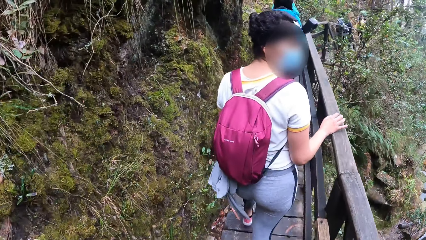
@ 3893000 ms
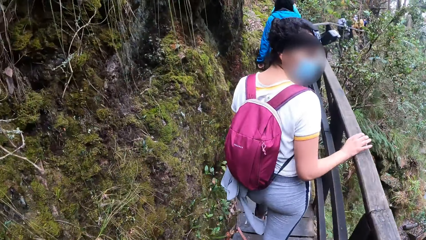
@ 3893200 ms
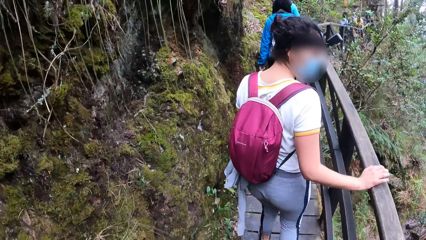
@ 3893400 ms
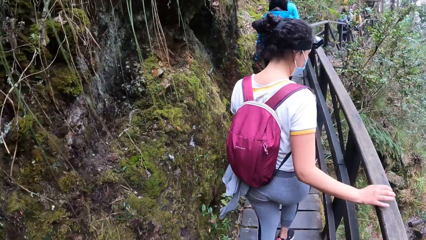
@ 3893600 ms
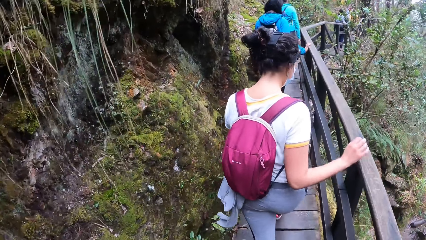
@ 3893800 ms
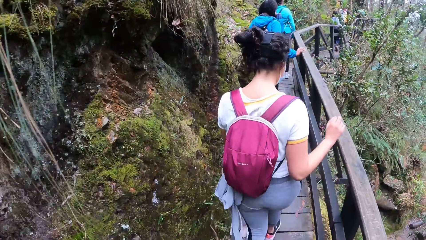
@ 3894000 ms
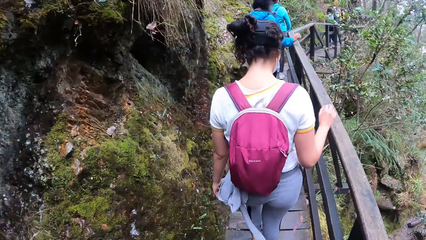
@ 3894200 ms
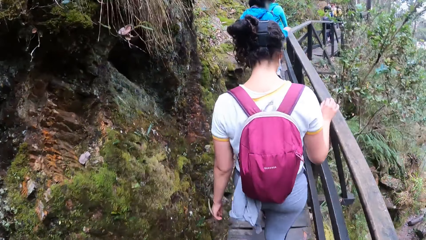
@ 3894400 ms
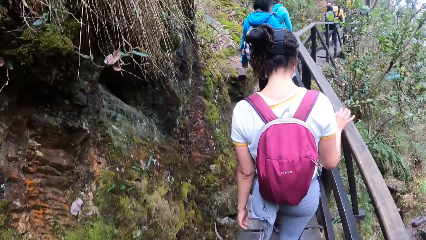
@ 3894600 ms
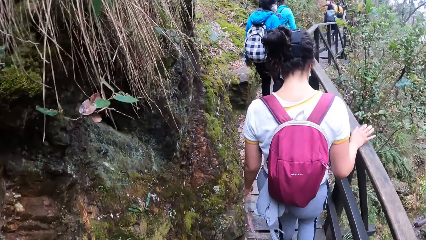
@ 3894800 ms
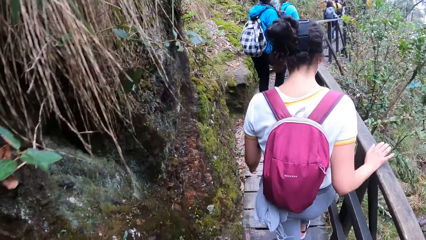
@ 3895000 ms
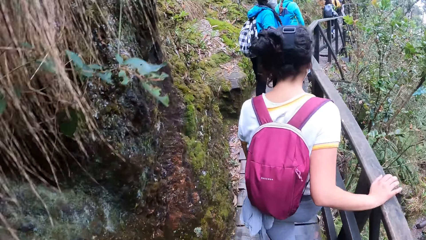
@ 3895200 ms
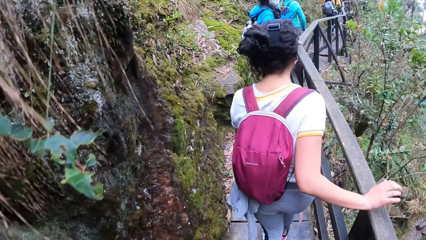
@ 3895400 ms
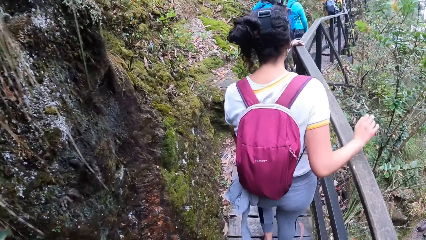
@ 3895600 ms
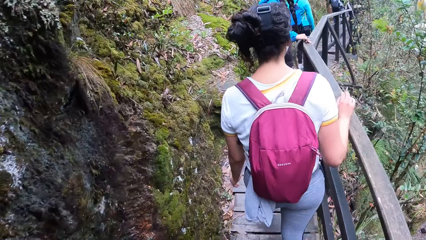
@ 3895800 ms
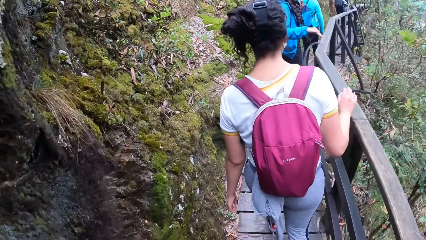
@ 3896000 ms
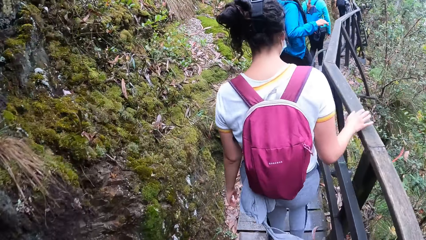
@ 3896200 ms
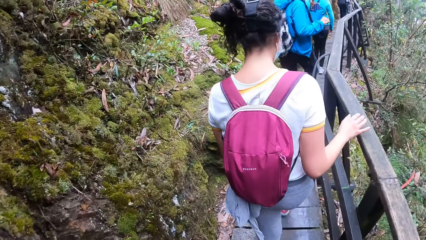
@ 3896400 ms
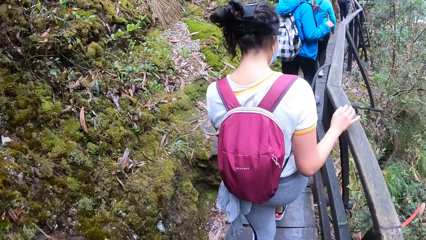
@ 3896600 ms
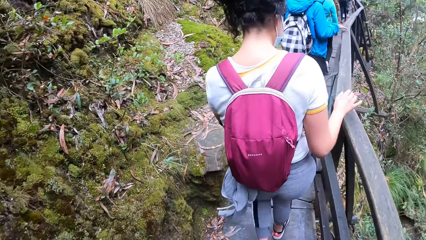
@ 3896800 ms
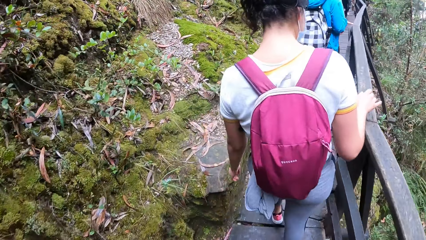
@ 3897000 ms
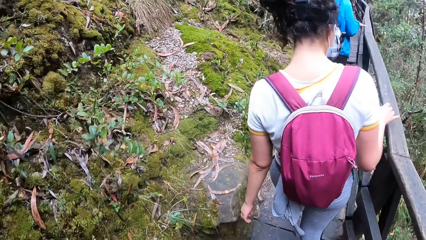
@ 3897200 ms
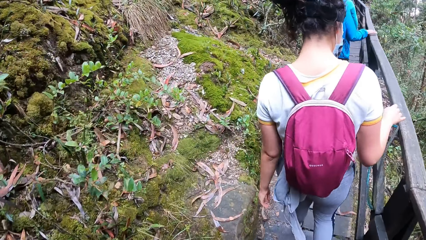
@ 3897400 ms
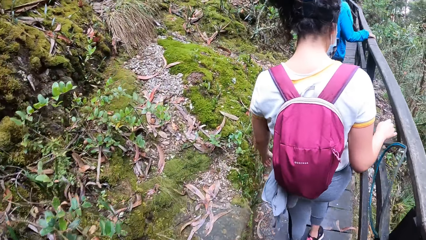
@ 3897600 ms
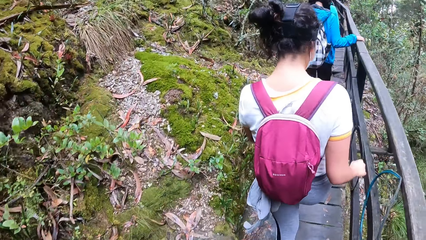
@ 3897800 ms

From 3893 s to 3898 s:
The camera wearer walks on the bridge.

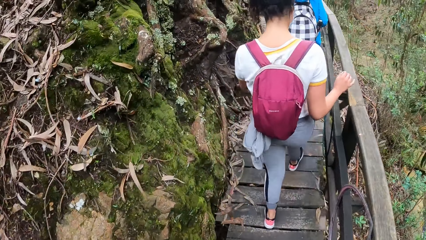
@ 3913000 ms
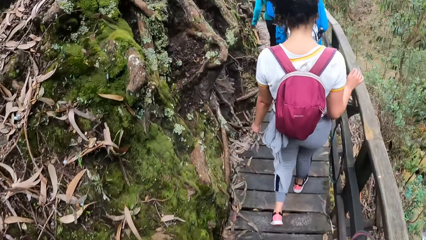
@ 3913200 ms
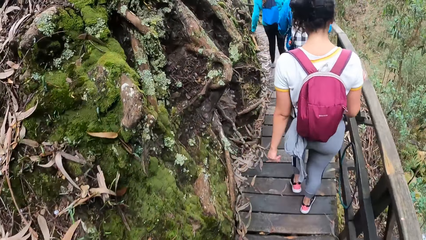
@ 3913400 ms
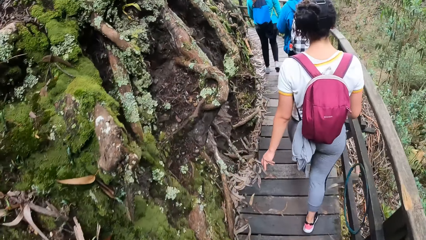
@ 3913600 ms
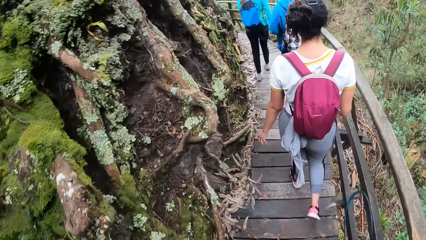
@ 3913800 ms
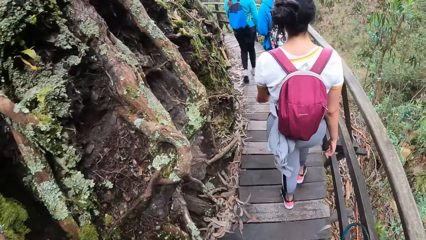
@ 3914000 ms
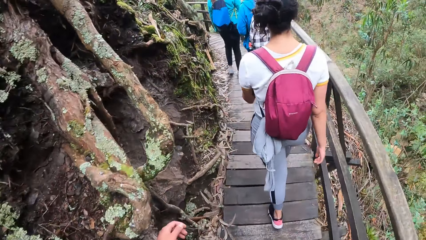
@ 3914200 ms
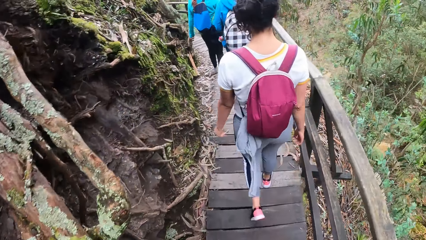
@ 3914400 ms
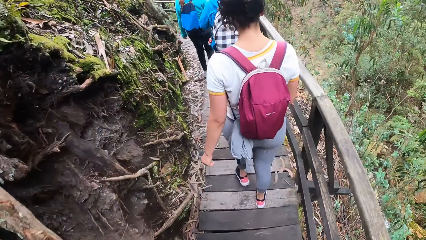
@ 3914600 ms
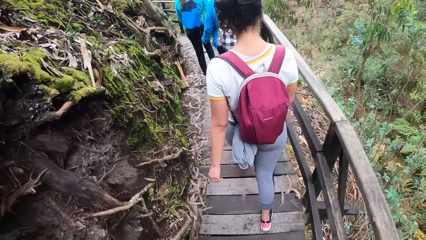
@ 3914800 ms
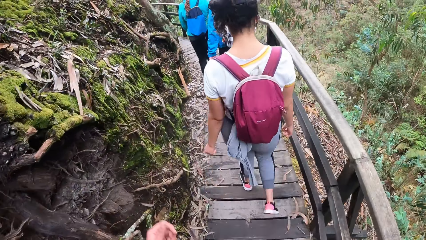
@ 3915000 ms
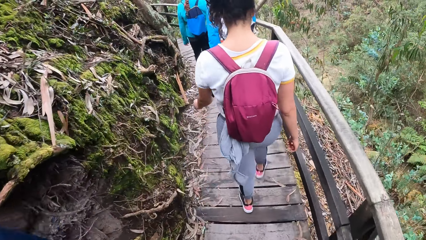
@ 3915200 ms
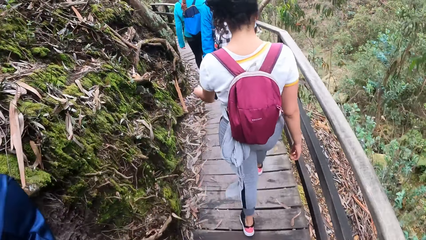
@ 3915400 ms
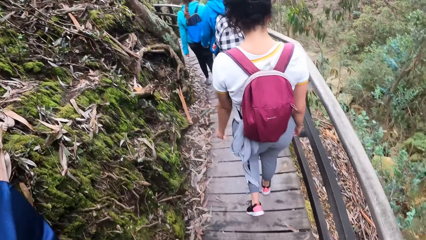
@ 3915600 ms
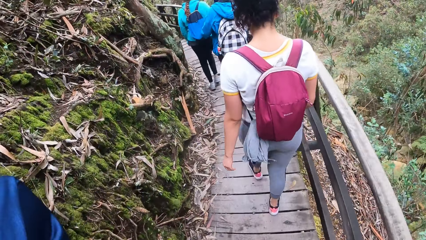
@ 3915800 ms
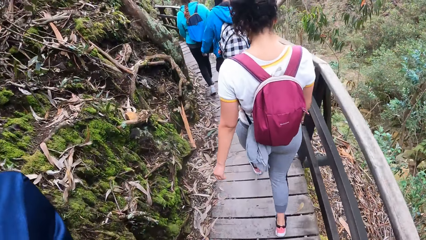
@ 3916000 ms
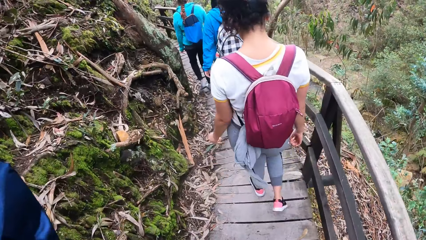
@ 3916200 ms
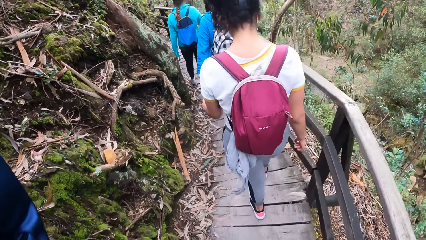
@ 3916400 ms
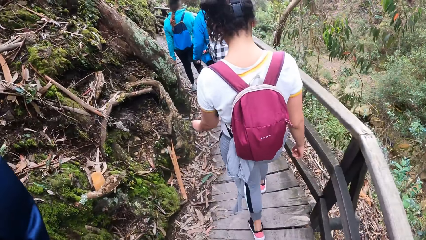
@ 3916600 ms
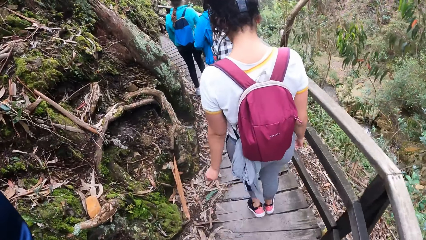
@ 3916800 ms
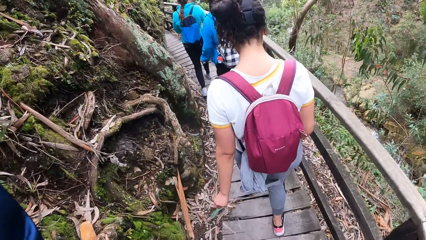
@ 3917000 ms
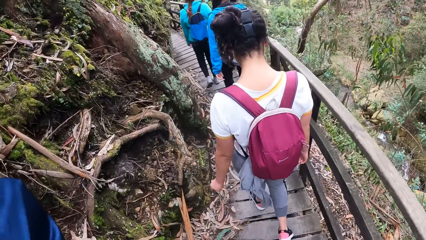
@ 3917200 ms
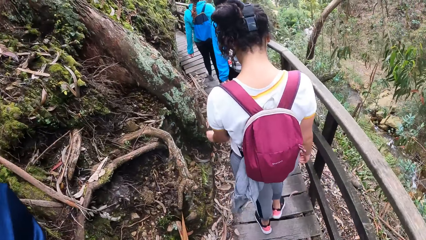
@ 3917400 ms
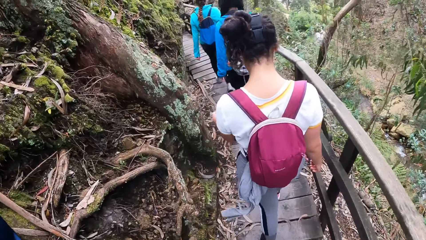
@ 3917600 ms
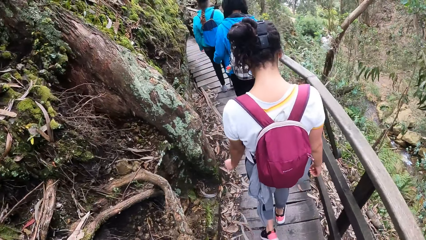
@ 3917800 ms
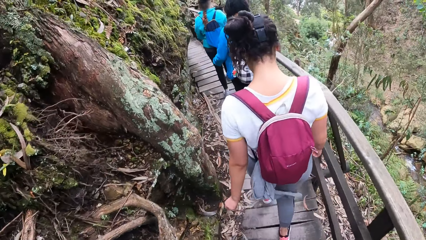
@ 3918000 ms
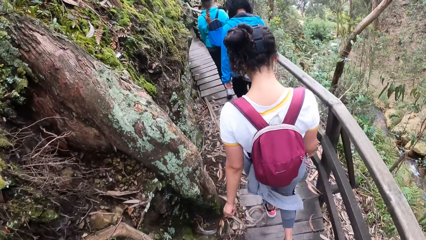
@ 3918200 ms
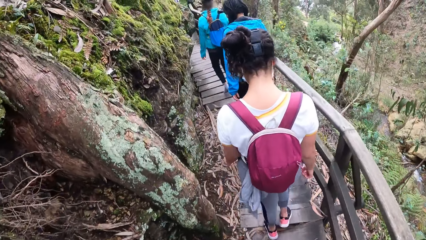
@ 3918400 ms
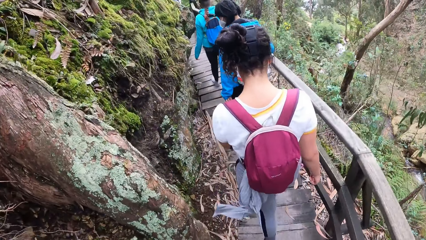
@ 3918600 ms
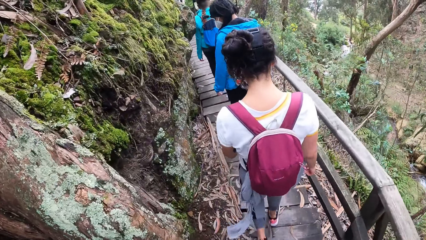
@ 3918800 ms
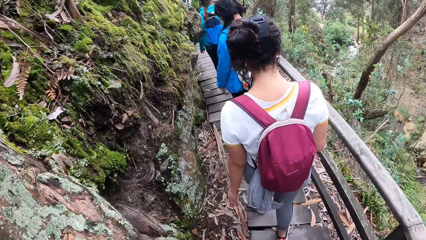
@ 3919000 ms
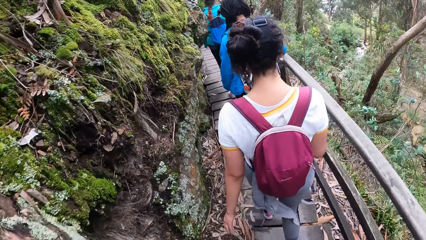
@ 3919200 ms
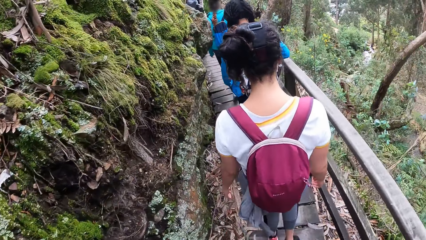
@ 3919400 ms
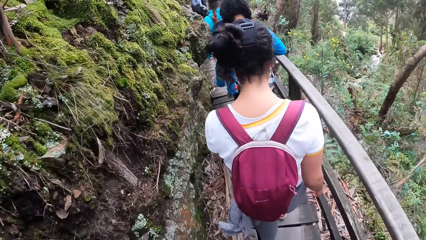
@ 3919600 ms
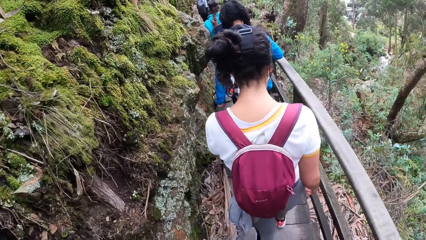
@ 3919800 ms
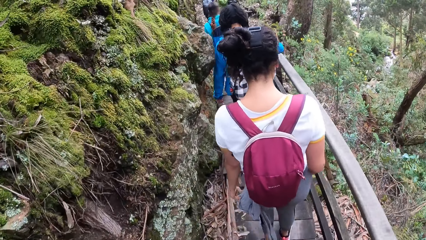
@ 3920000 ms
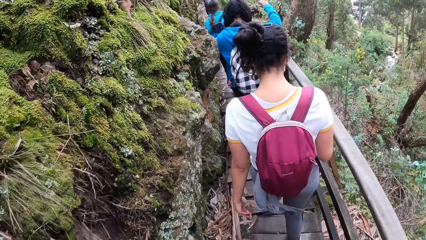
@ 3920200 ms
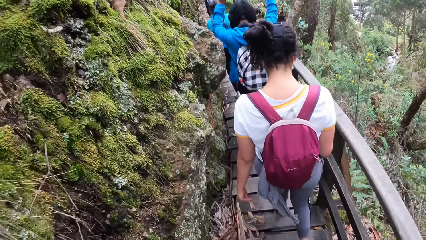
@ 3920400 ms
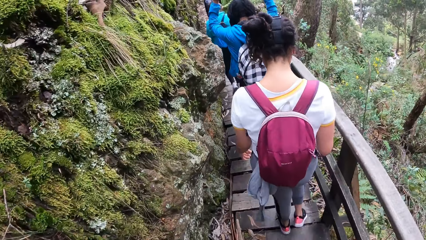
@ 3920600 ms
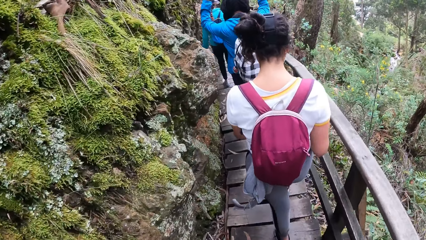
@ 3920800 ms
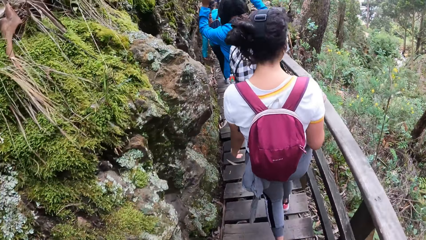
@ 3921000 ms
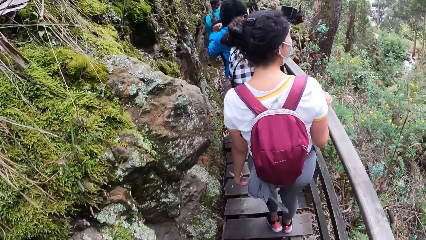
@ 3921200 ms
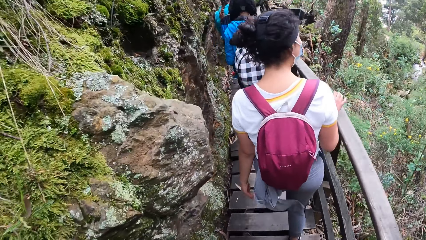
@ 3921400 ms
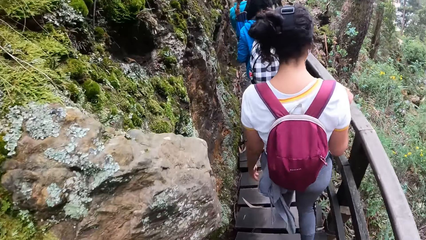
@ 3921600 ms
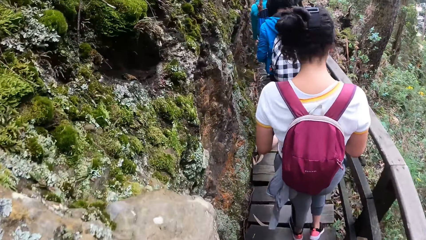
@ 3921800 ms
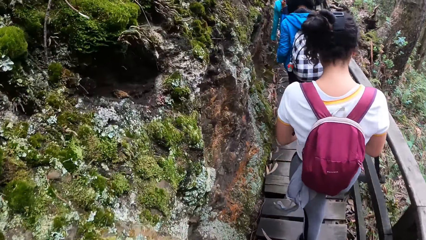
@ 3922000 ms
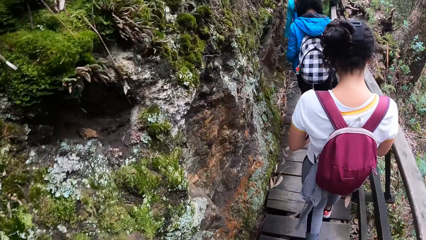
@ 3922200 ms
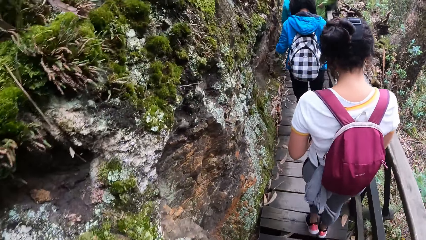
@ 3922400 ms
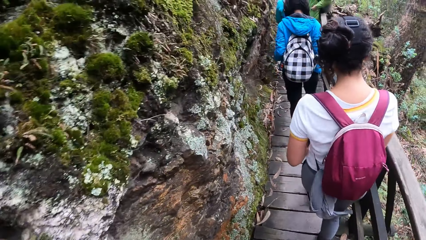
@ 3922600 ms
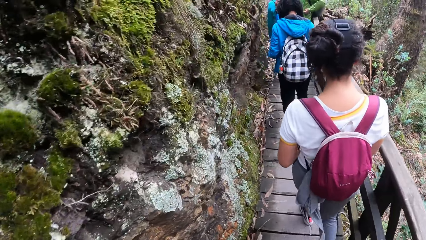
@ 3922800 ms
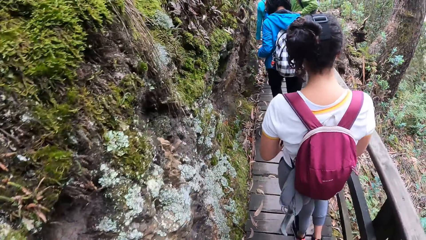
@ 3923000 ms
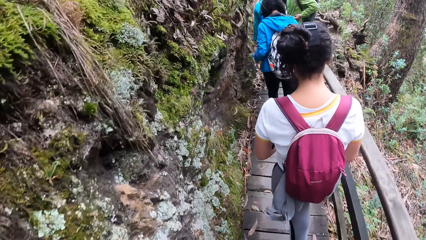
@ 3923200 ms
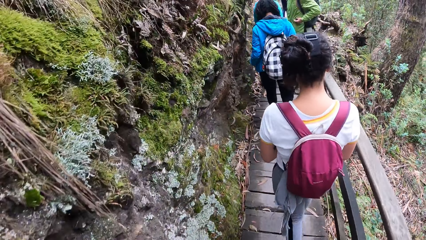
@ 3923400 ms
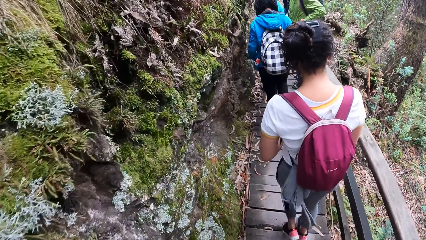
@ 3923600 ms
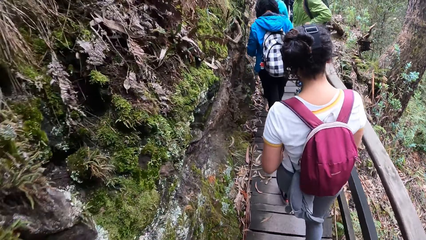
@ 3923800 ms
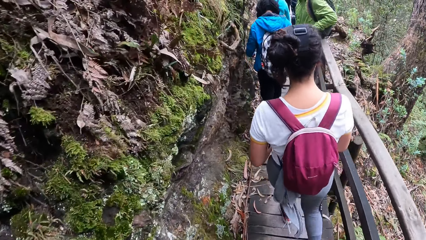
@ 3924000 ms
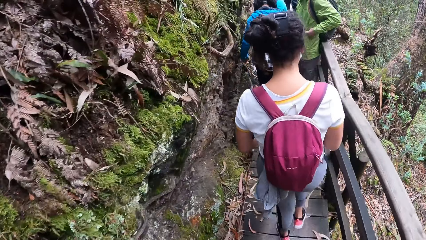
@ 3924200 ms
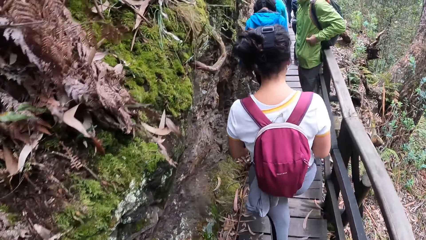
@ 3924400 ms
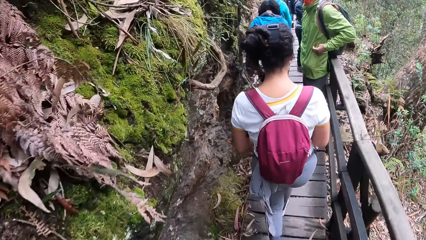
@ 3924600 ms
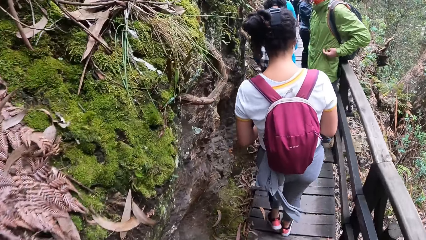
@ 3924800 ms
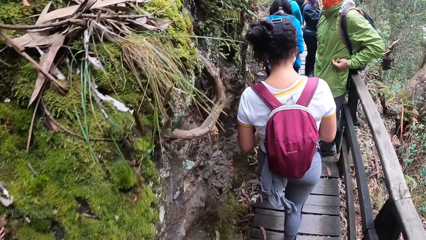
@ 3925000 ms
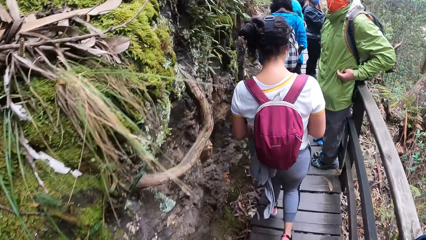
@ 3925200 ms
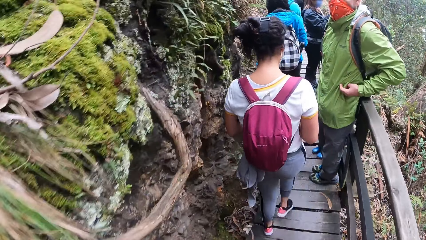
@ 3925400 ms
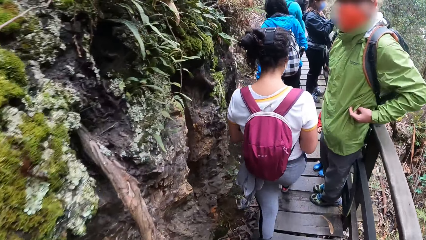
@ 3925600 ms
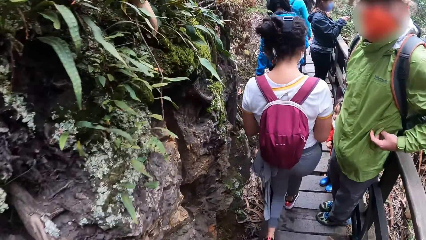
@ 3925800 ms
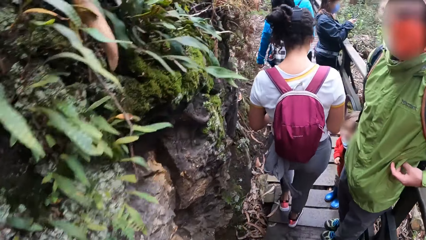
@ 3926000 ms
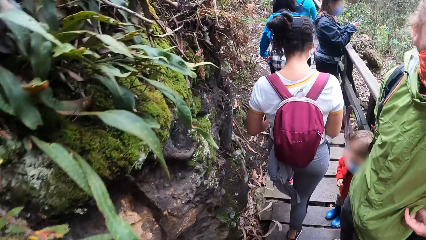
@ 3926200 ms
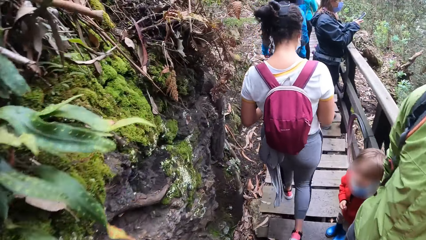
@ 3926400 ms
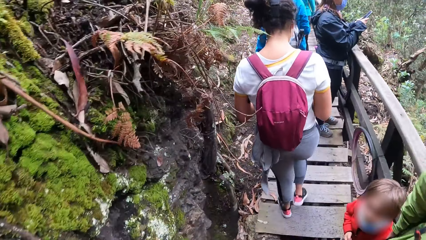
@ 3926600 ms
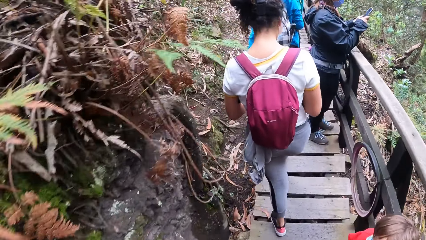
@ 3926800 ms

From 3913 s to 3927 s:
The camera wearer raises his left hand to his face. A person sways hands in the air. Another person walks on the bridge.
